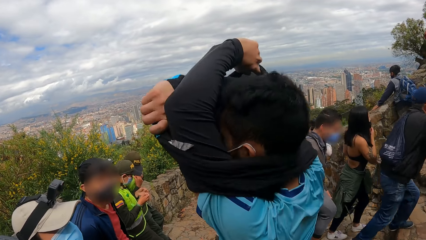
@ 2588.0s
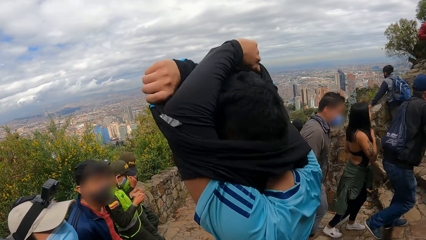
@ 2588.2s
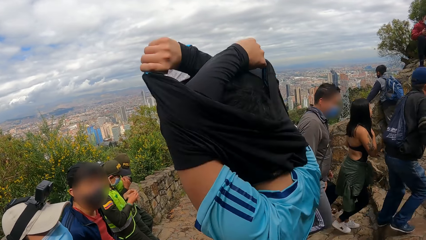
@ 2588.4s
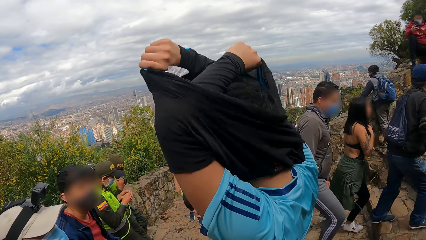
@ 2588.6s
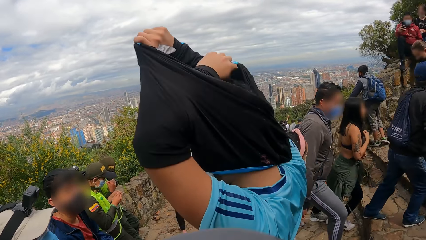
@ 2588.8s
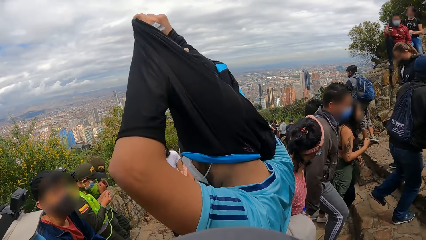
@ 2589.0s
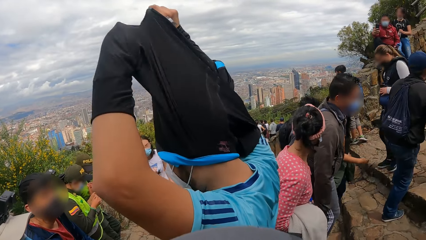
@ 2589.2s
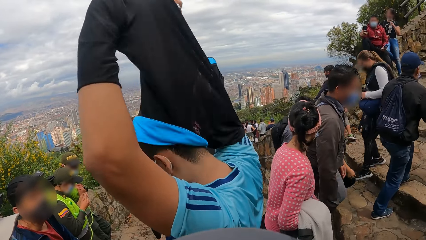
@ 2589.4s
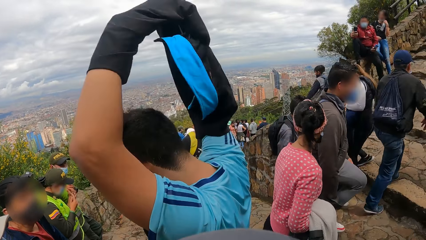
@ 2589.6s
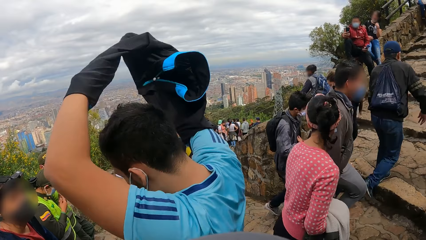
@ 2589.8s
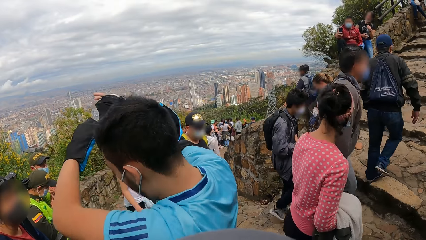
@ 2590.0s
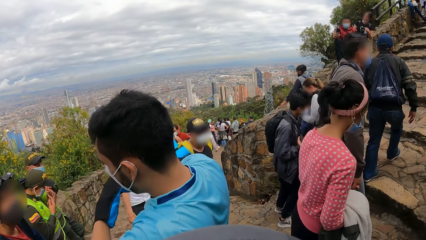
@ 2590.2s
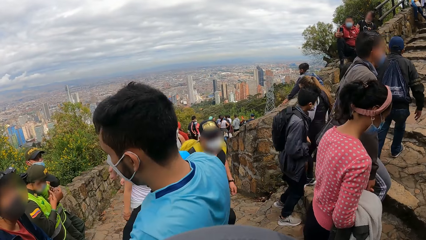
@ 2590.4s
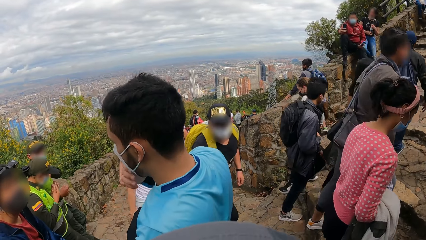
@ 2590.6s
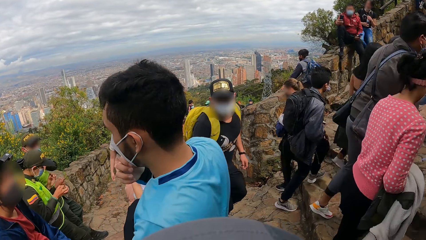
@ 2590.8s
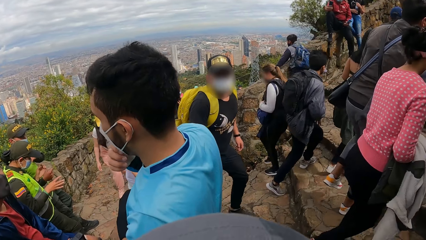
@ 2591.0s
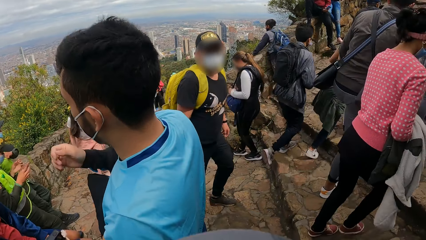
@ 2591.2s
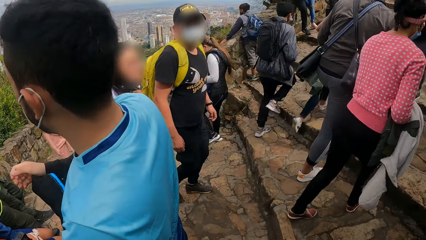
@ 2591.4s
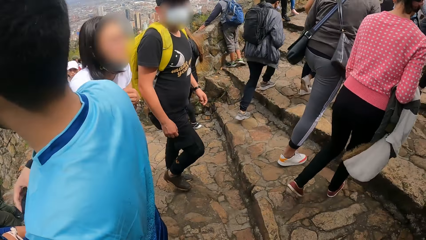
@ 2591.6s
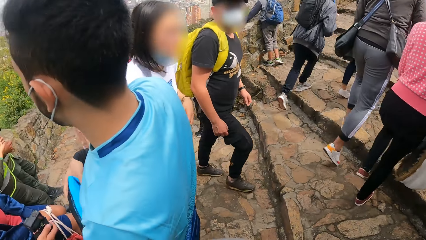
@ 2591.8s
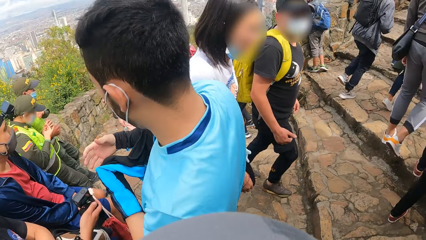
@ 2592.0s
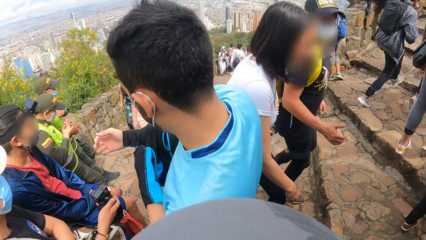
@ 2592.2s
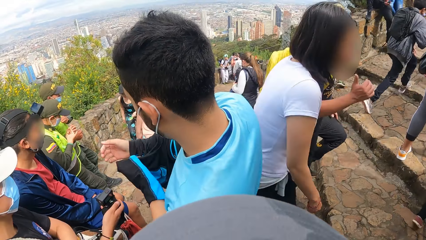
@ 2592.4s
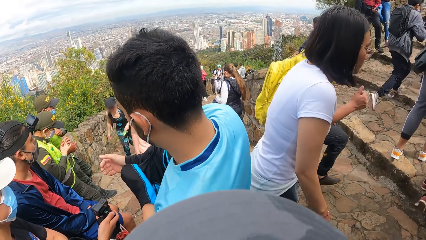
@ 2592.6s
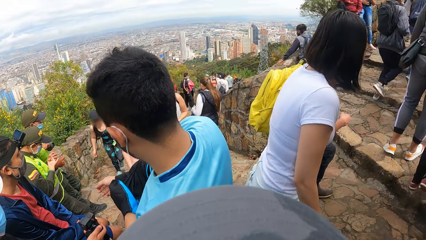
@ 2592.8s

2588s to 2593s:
The man removes his shirt with both hands.

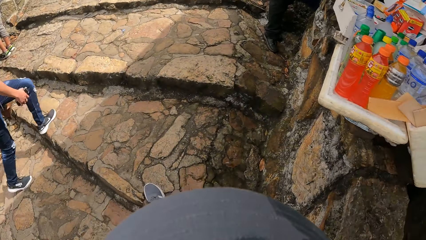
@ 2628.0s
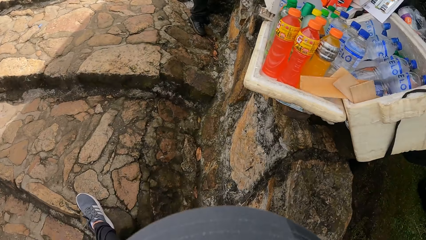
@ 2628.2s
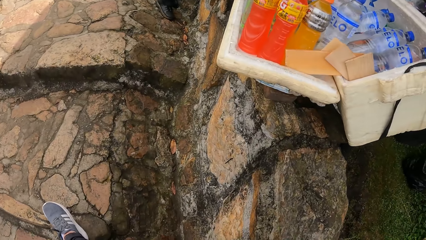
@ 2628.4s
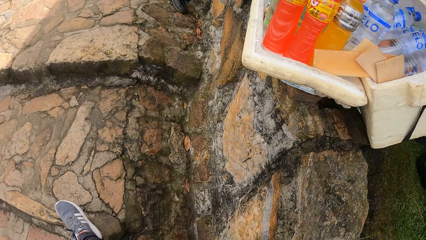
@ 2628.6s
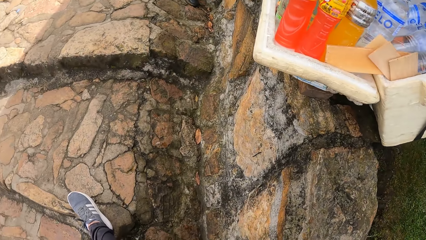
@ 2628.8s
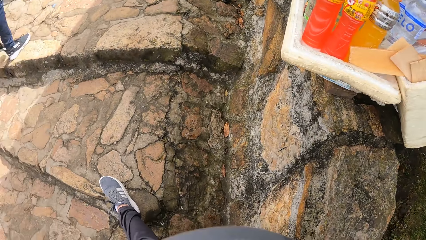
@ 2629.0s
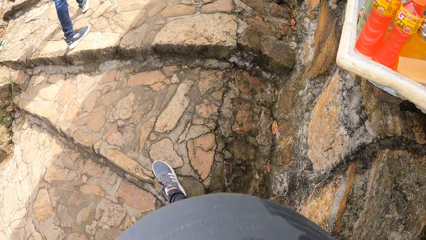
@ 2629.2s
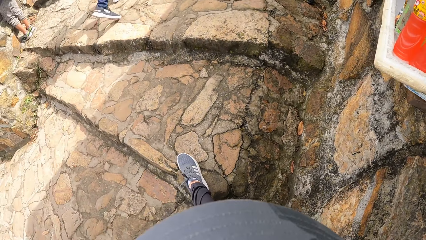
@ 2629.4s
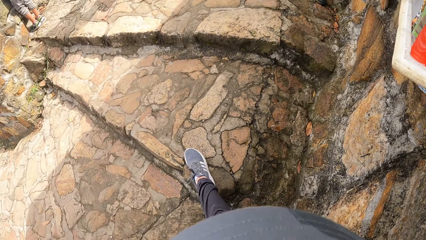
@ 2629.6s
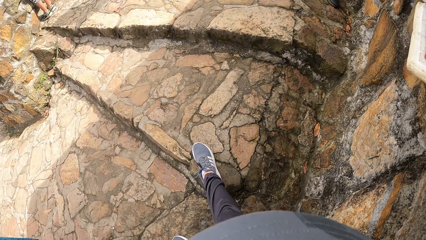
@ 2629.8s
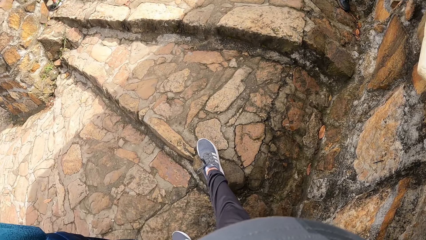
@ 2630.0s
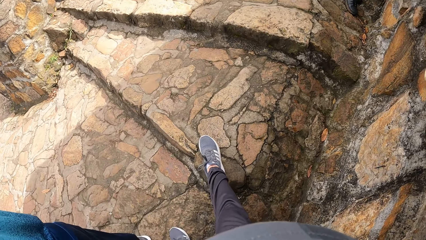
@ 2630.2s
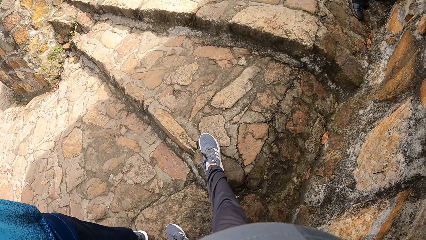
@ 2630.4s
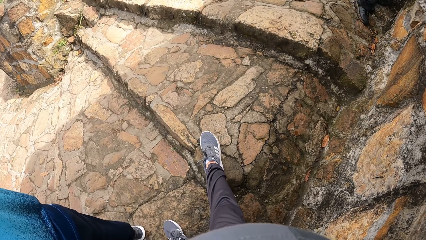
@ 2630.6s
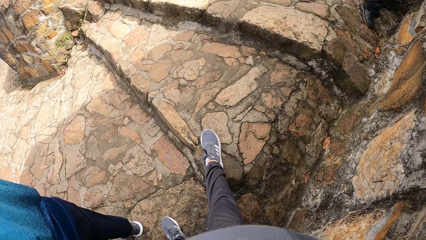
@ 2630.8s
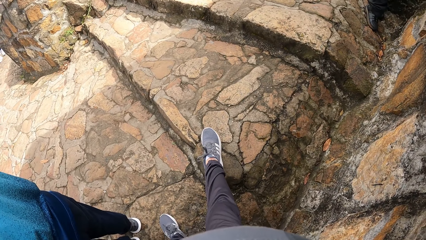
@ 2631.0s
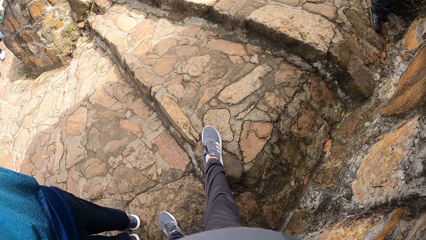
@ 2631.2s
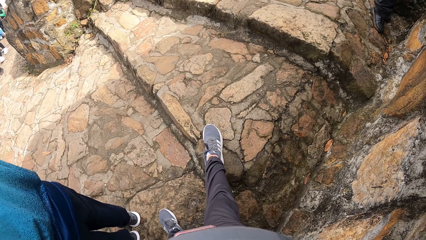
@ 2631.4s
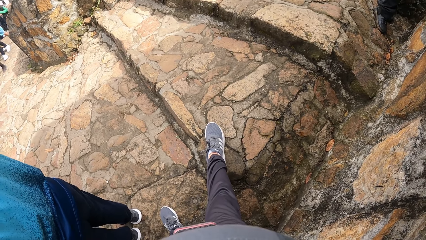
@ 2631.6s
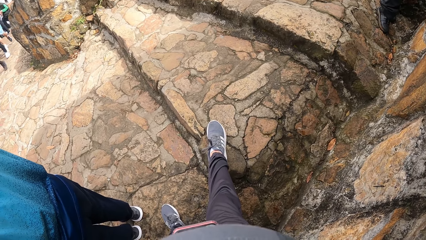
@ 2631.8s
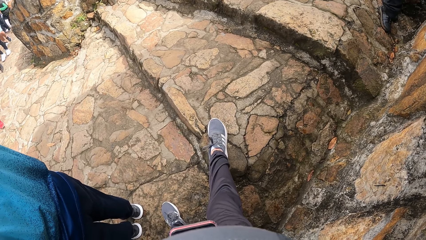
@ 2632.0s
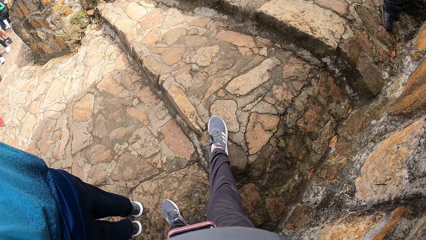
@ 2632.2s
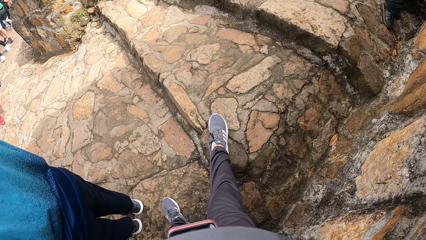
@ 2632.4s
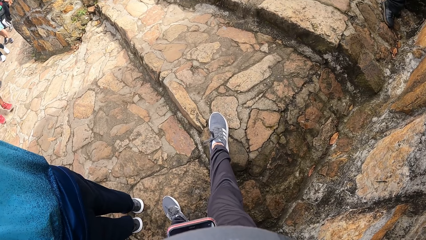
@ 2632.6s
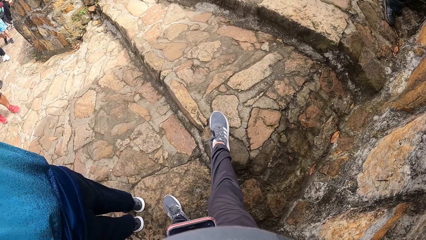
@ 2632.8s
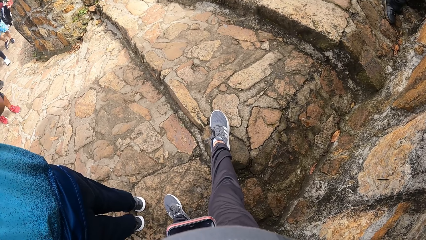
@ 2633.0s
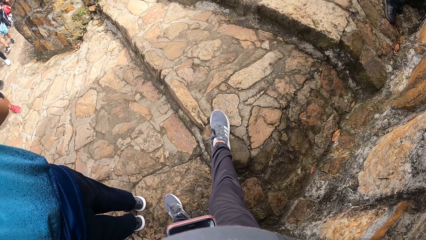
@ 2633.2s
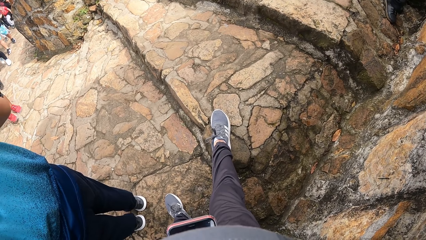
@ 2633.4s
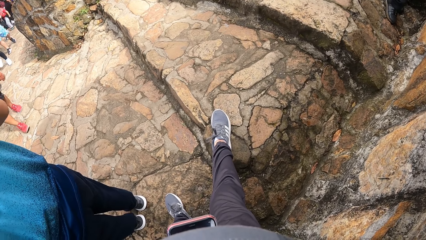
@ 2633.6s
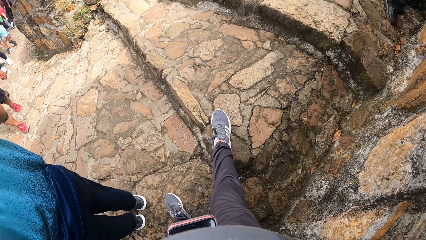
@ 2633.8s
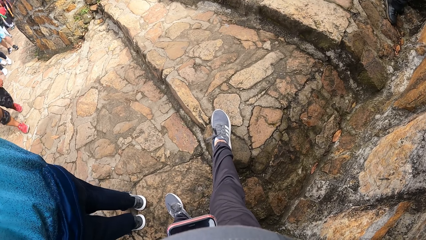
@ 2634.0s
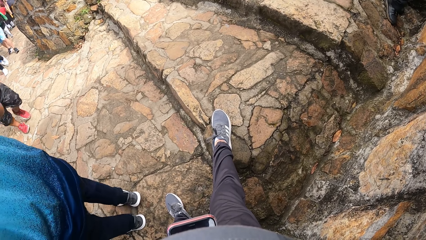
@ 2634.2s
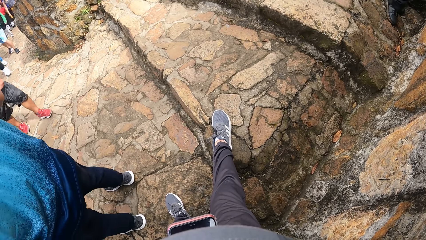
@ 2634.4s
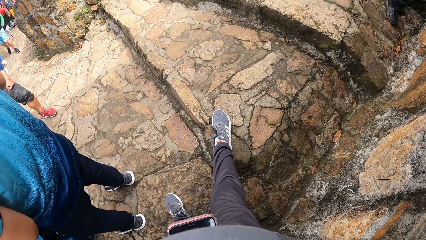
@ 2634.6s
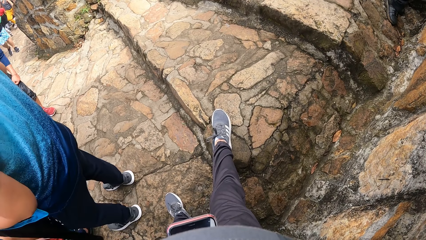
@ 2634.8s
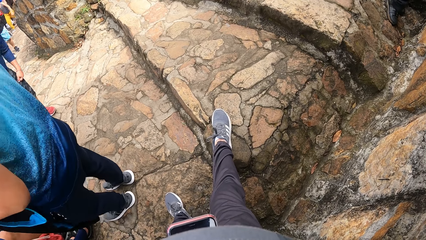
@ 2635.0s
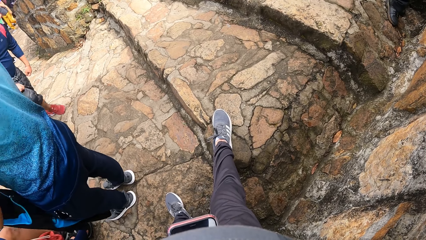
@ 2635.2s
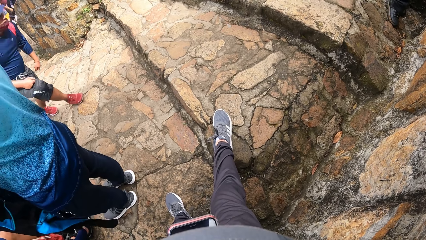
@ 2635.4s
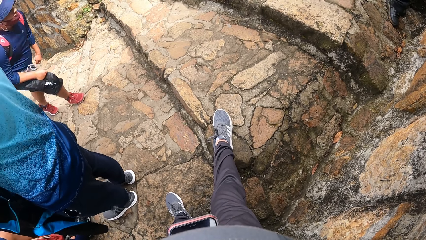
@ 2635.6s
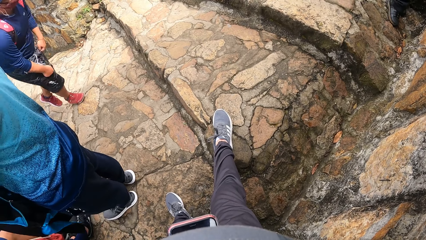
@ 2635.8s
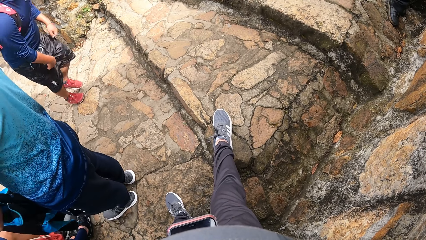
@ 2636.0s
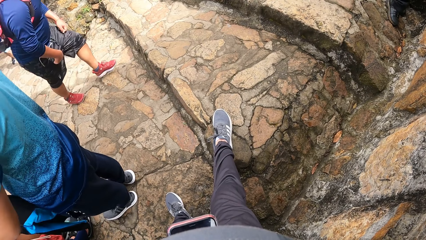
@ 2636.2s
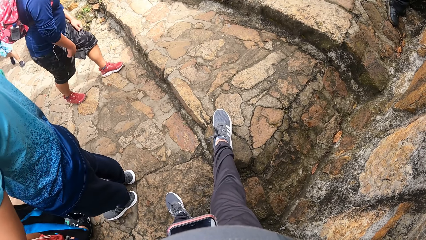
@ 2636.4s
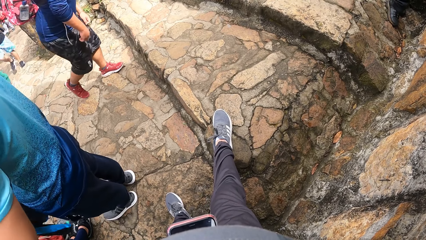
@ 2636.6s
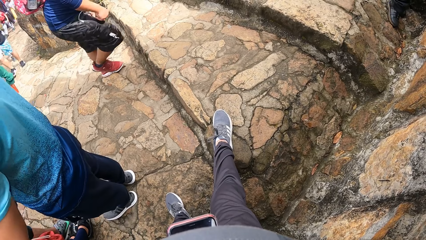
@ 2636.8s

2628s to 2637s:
The camera wearer lies against the wall. They operate a phone with both hands.

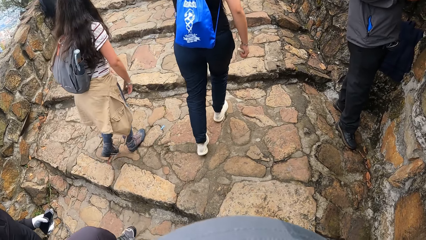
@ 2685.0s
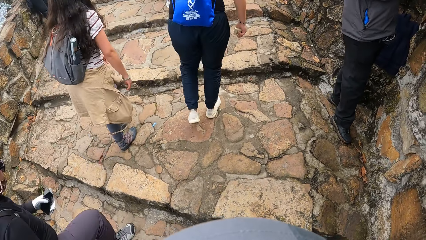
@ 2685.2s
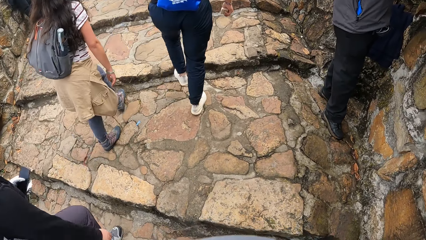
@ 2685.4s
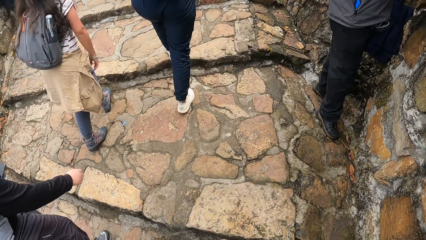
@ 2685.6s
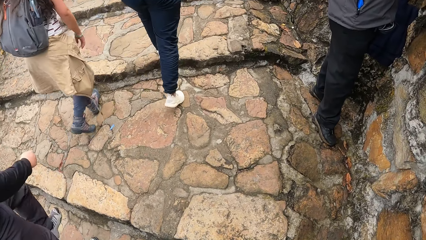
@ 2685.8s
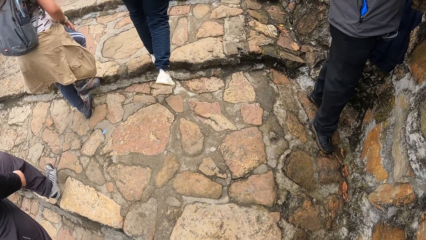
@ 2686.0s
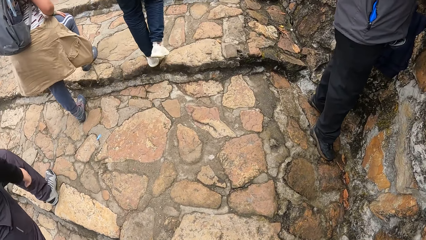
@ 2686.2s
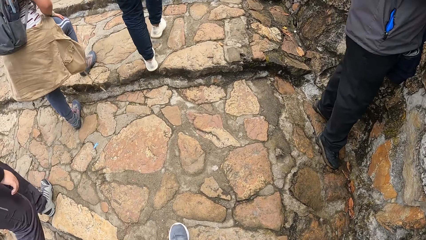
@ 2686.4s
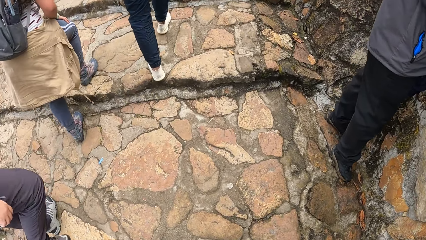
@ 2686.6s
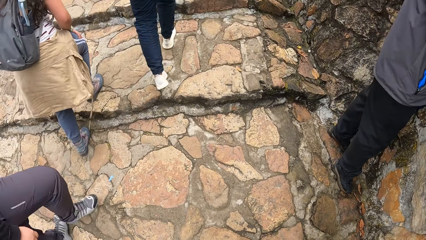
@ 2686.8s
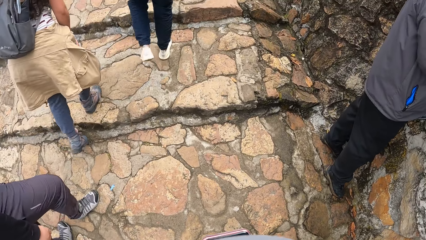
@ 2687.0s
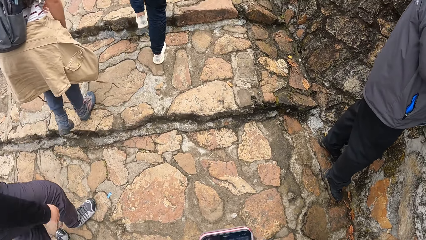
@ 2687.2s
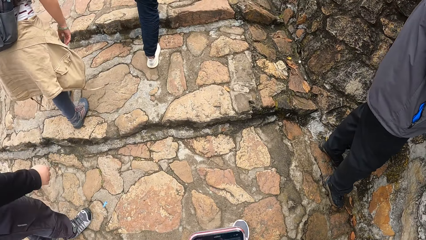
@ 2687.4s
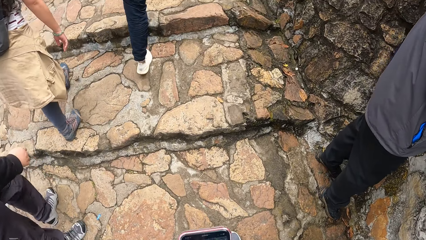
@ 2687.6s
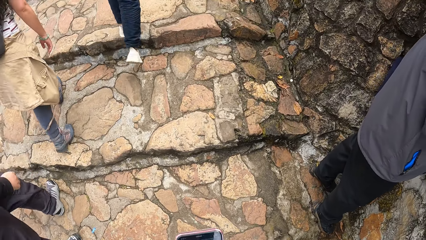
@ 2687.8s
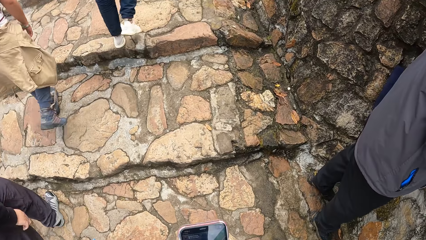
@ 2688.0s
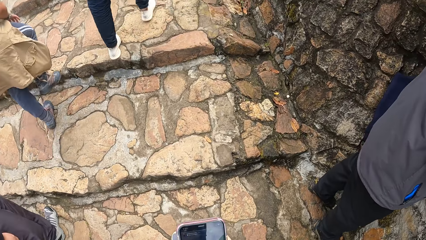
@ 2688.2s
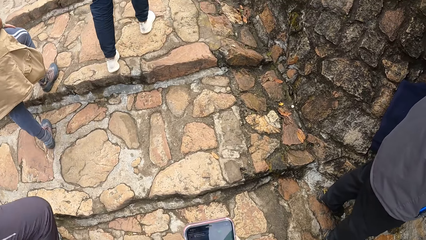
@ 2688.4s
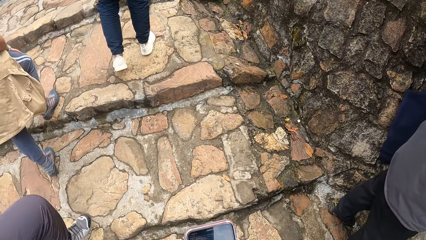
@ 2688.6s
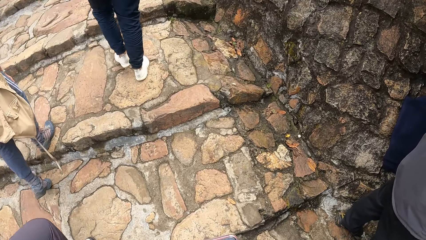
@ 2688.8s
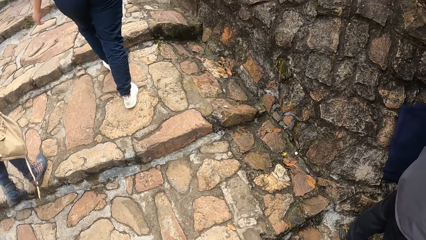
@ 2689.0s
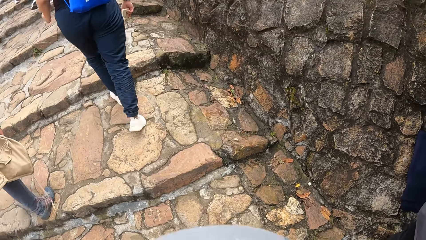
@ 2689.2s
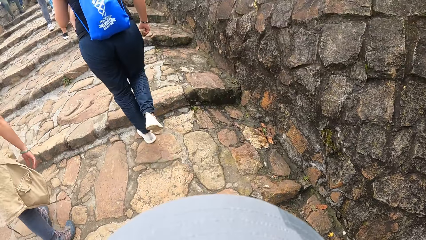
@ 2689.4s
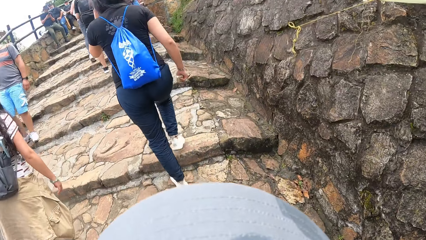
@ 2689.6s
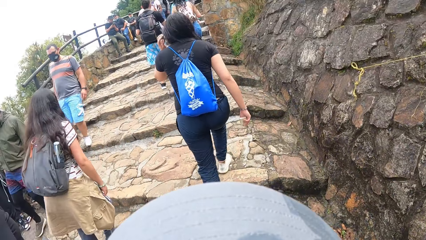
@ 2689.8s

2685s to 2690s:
The camera wearer climbs the mountain. They walk up the stairs.
